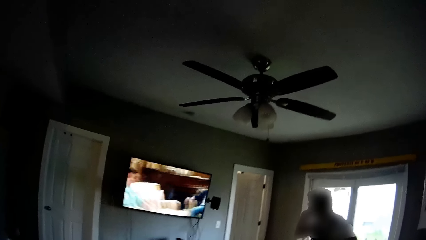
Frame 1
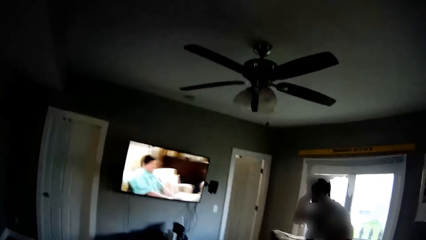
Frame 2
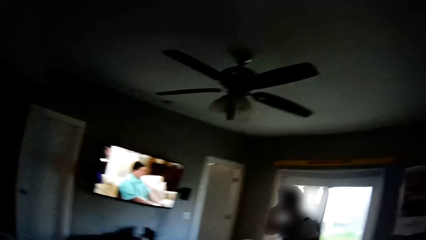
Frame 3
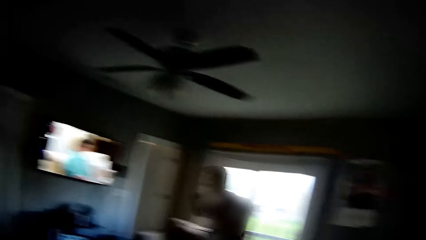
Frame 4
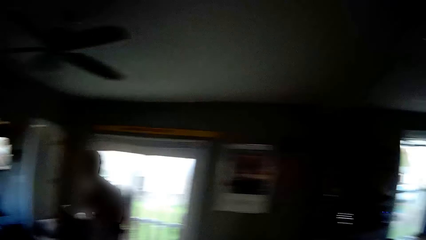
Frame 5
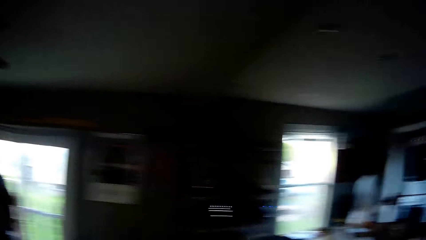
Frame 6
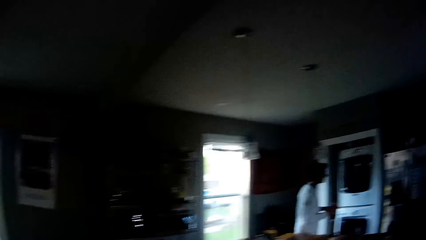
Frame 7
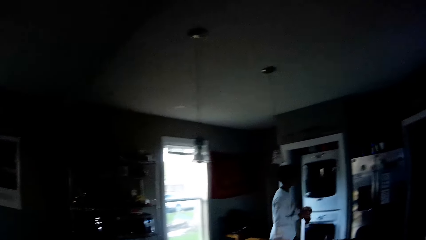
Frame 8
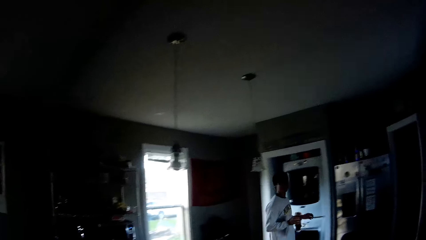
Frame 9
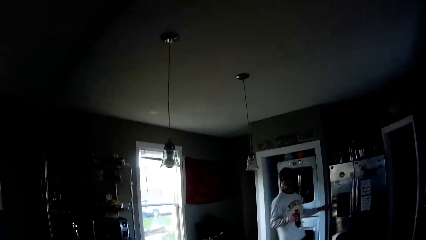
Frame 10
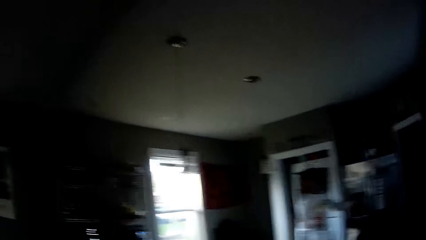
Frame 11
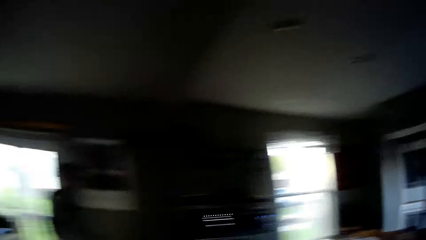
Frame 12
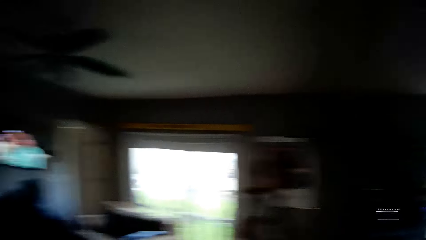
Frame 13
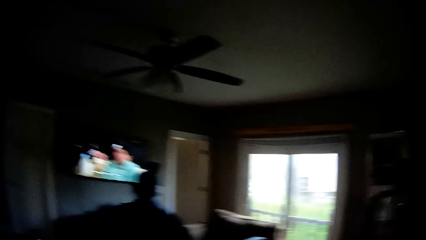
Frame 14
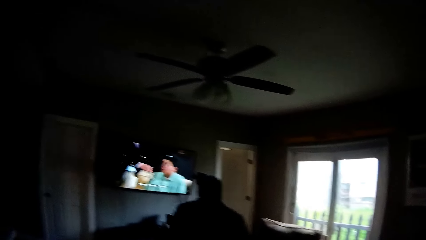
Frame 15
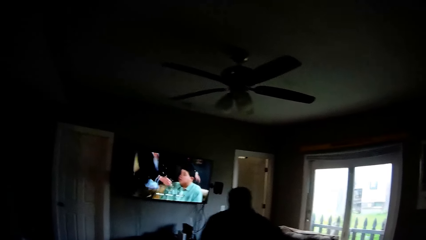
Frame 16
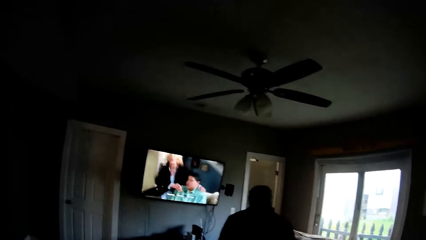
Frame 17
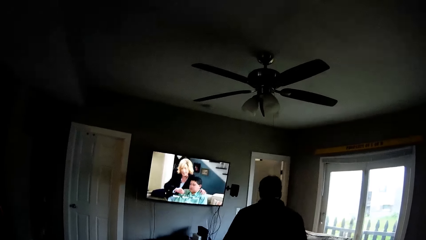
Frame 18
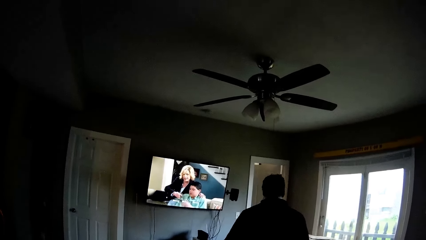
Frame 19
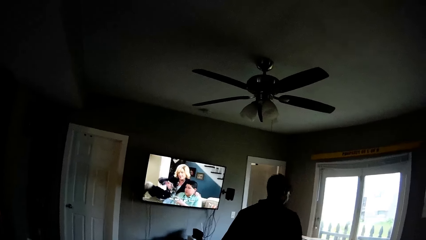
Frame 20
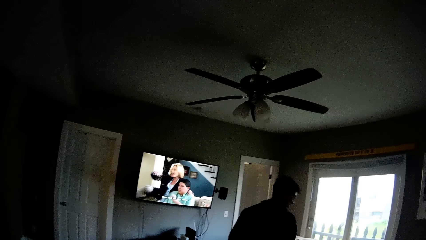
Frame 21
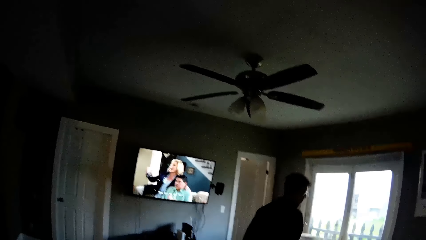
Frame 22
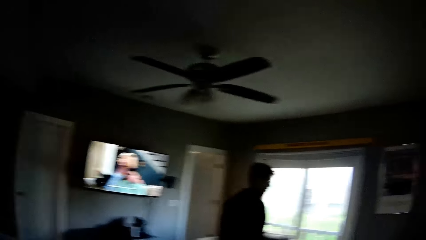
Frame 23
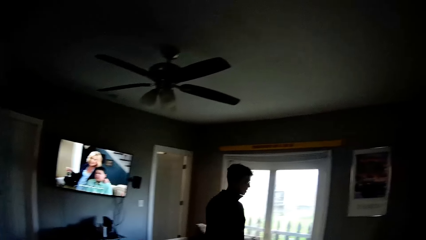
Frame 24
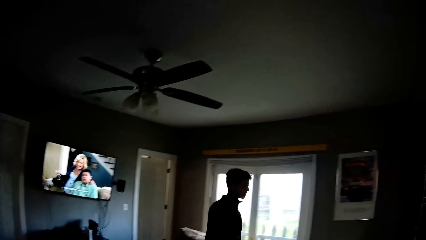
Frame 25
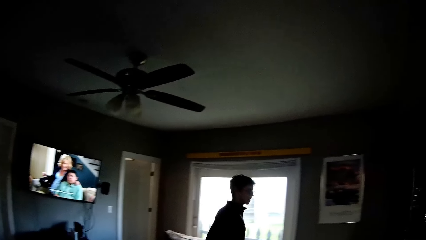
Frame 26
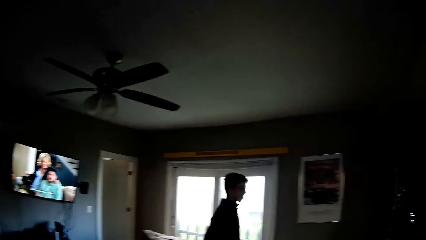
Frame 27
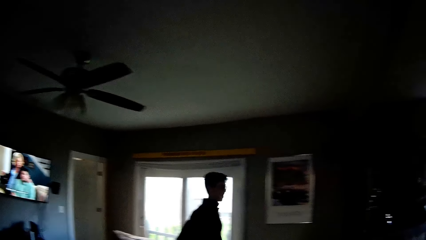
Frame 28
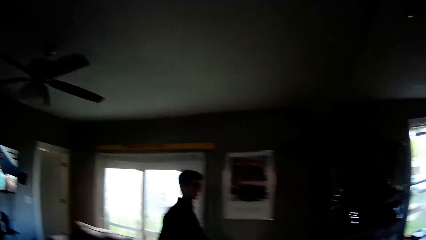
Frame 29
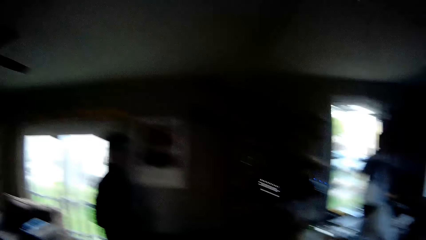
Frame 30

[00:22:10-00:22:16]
The camera wearer looks around. The man opens a fridge with his left hand.

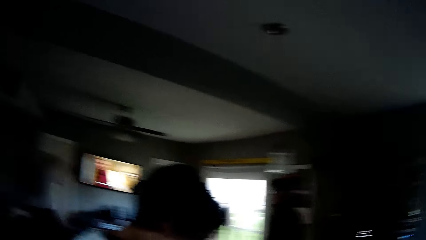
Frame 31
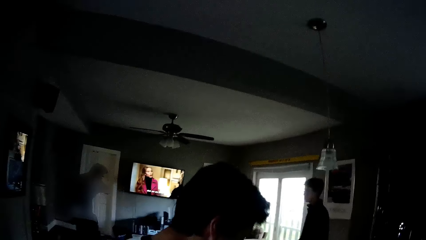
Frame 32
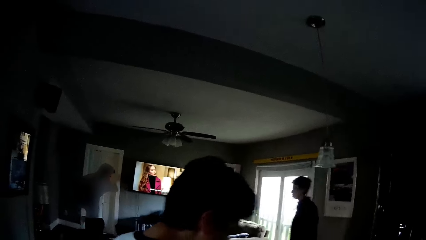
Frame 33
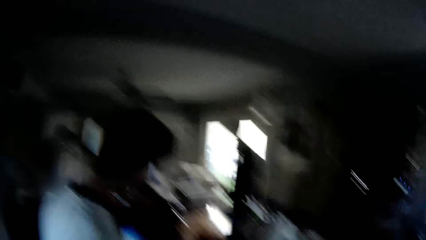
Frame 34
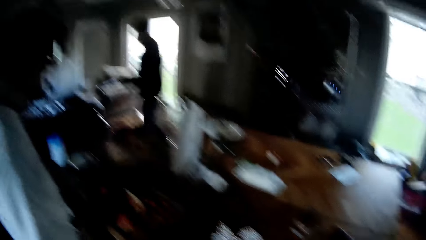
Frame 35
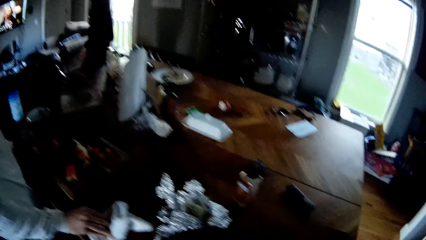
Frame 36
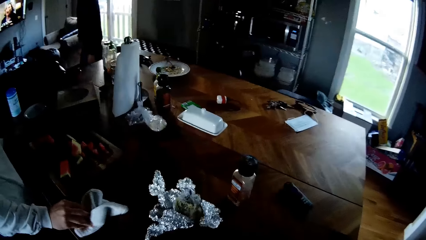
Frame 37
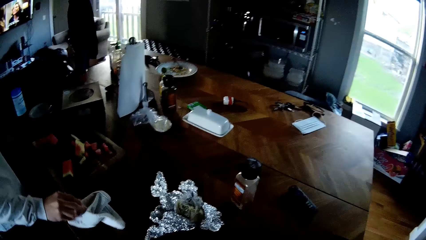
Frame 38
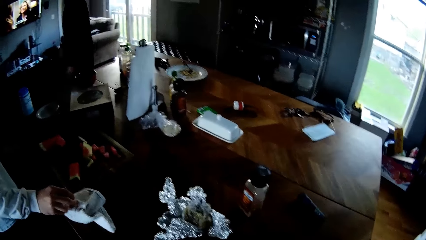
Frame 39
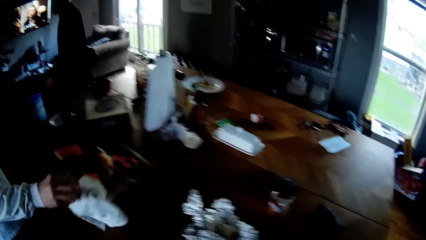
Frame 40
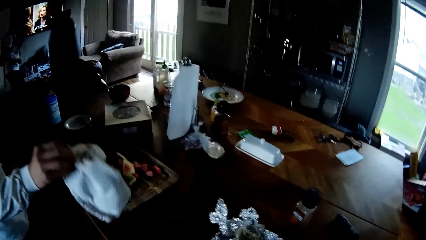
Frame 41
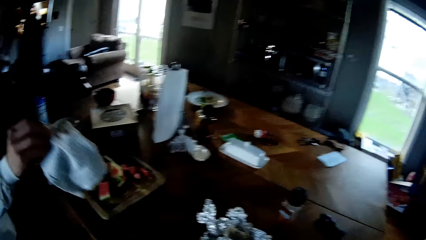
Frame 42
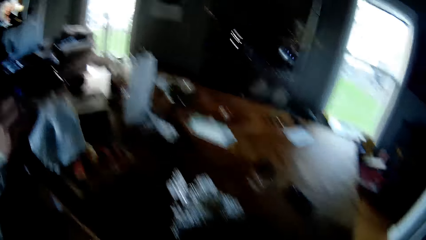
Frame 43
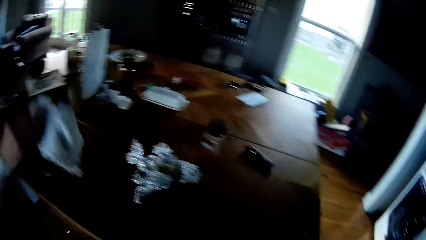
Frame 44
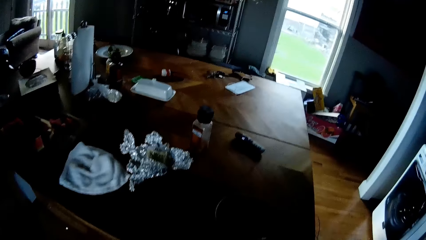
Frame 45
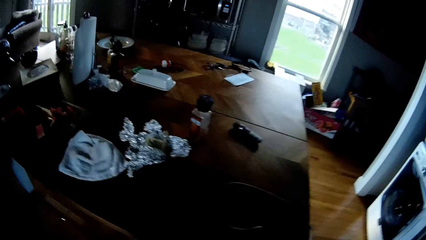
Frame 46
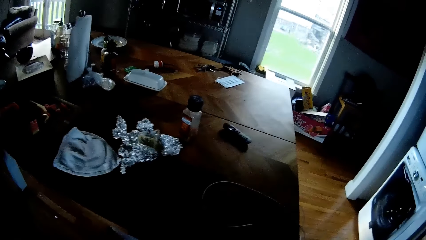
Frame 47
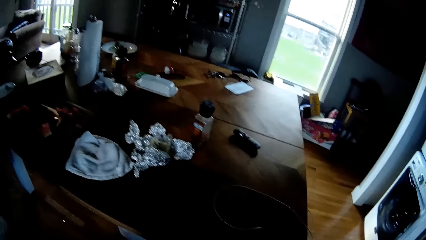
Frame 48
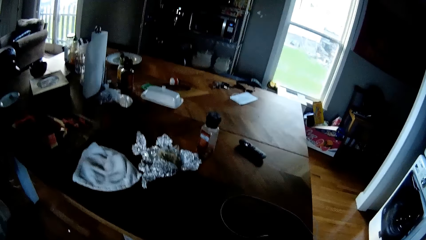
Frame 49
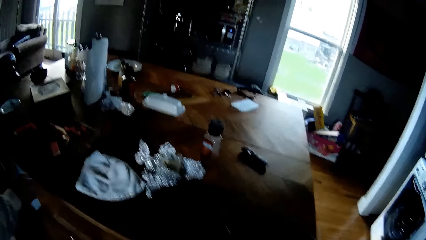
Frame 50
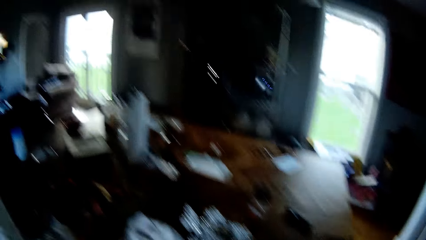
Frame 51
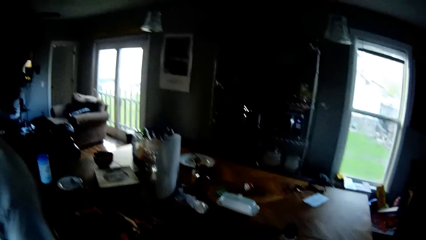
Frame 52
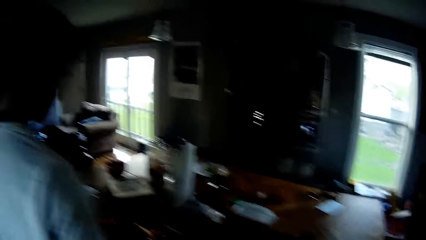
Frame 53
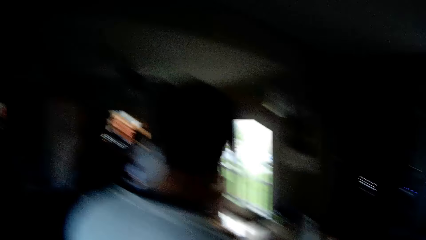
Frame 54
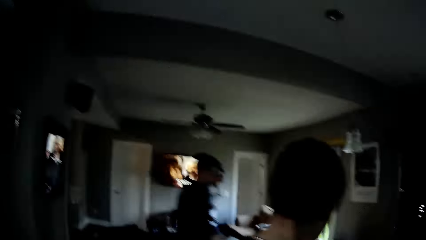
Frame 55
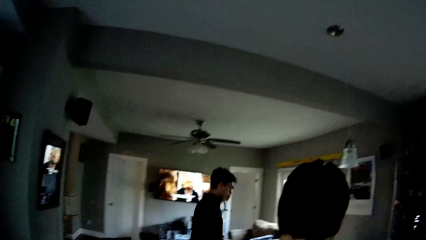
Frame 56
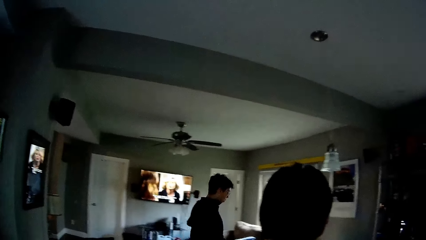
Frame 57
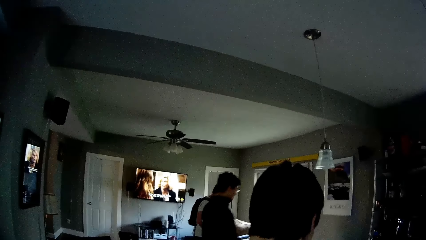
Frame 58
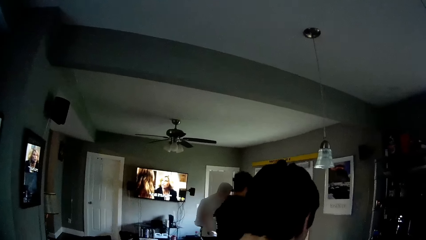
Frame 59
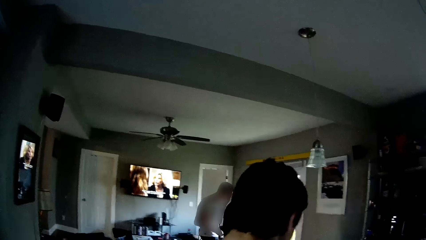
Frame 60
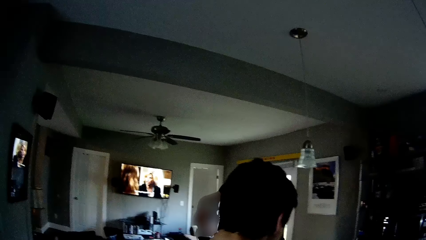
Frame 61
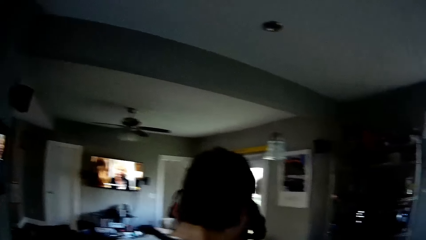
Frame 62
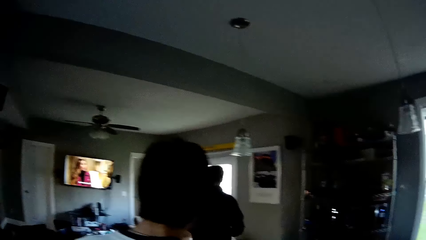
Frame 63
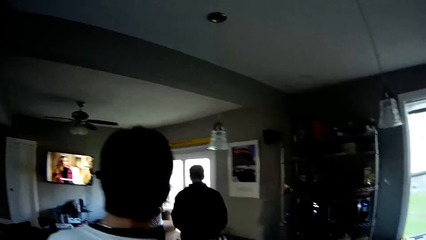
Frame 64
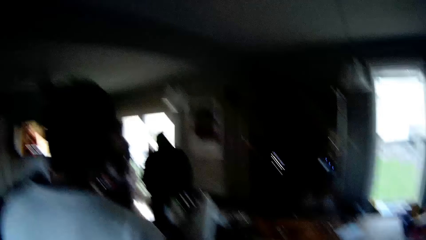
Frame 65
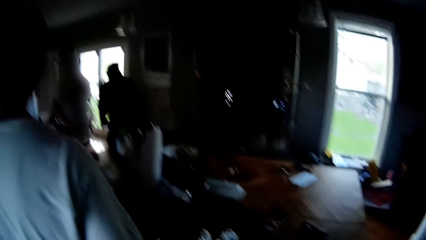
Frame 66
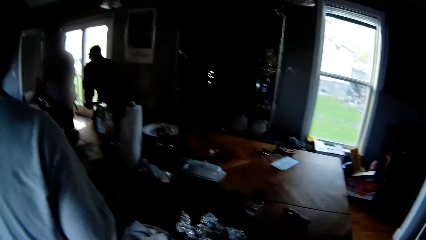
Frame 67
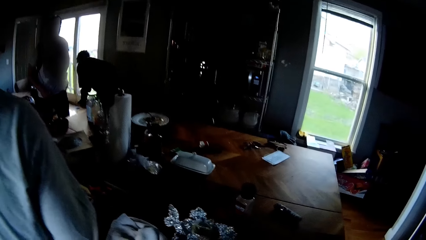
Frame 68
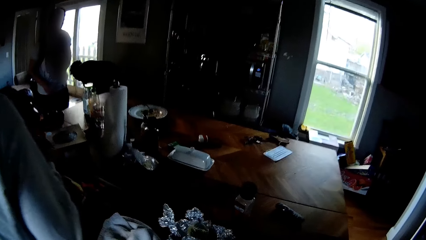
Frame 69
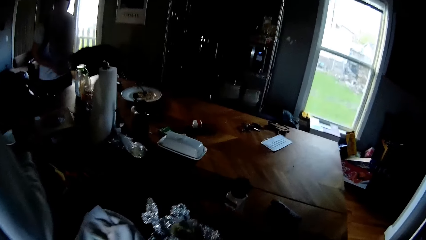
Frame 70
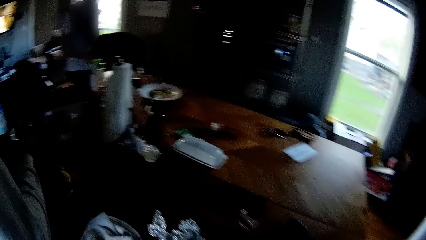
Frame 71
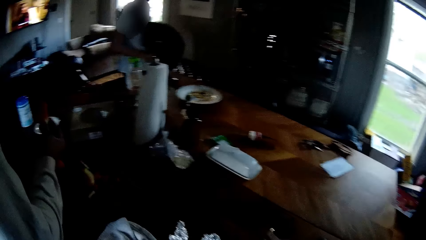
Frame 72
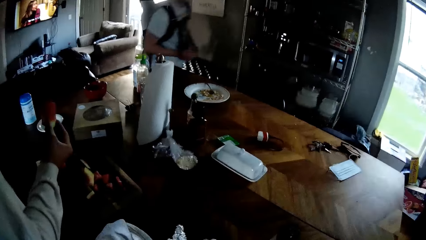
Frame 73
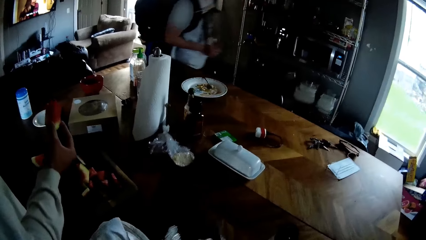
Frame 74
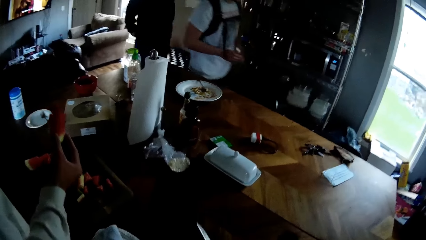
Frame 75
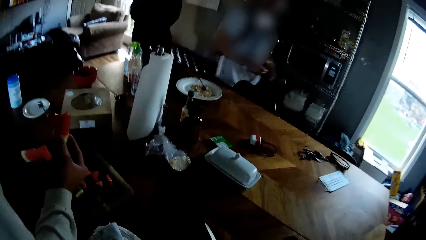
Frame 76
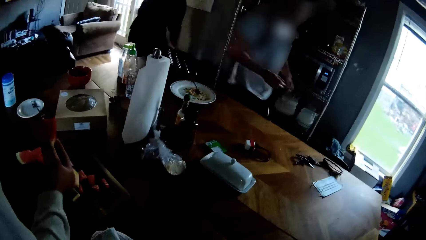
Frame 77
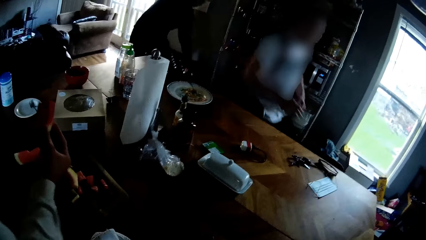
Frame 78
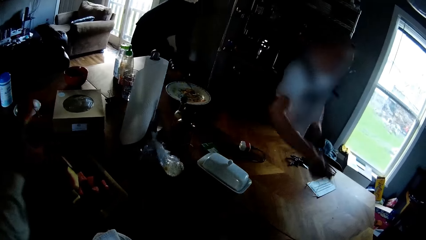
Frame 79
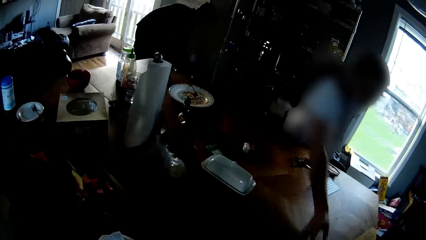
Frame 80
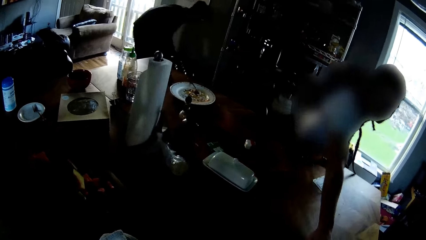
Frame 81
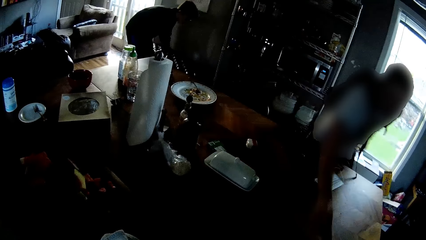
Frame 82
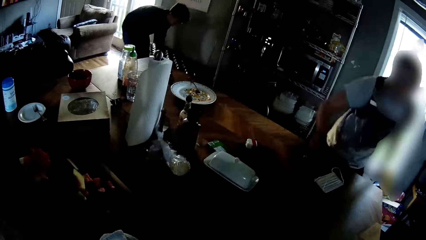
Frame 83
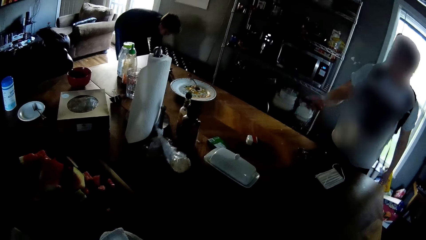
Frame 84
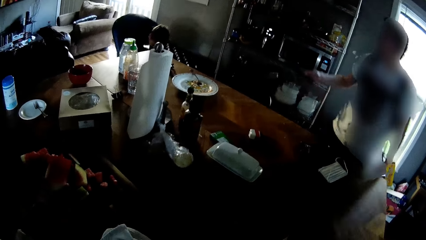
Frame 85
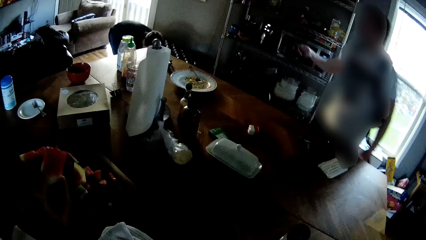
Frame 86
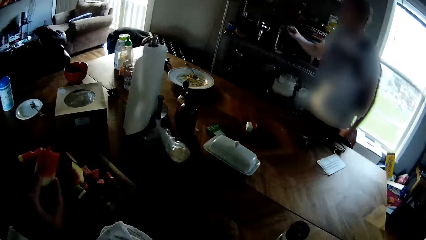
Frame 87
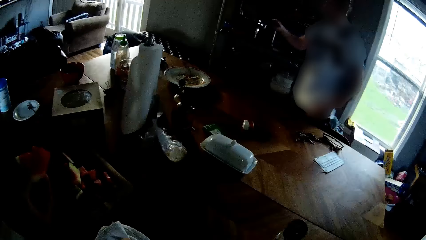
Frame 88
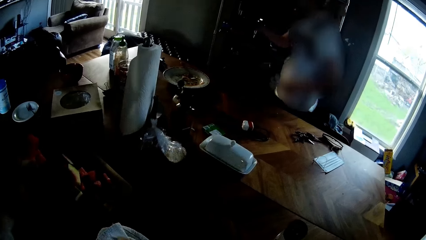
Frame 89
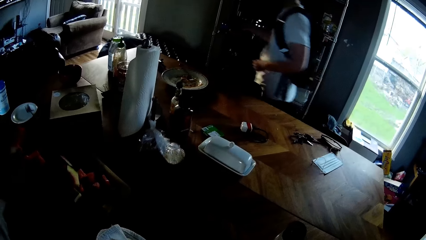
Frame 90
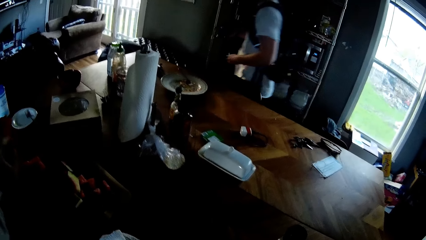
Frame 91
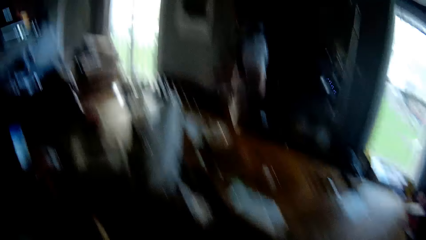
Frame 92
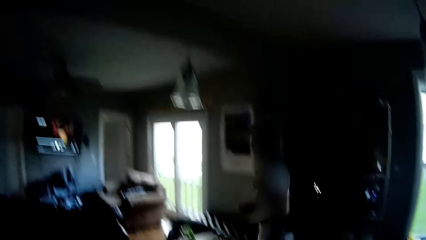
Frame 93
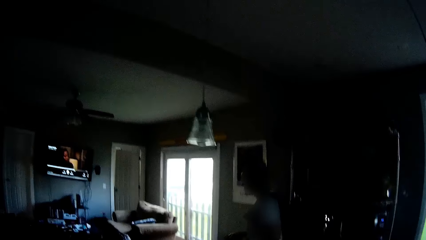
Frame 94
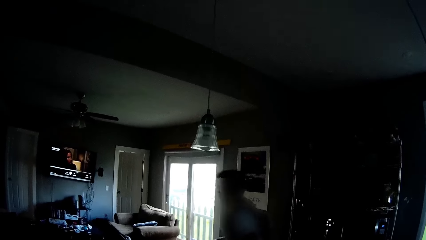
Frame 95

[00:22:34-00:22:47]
The man holds a white napkin or towel with his right hand. He picks up the towel. He drops the white napkin on the table. The camera wearer looks around. The man holds a slice of watermelon in his right hand. The other man picks up a remote from the table with his right hand.
